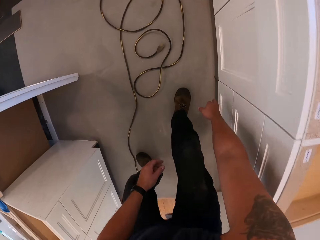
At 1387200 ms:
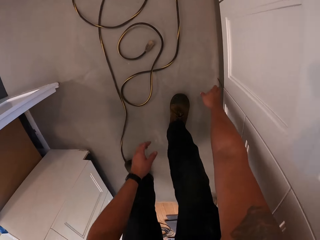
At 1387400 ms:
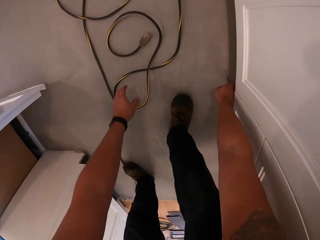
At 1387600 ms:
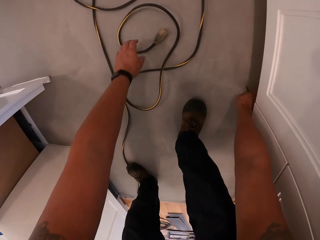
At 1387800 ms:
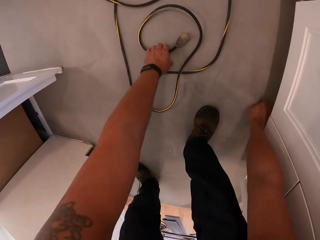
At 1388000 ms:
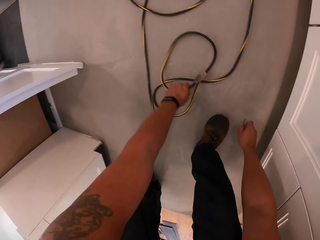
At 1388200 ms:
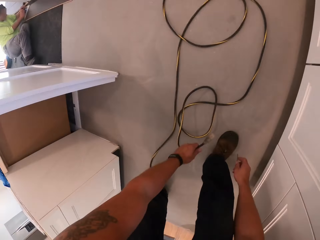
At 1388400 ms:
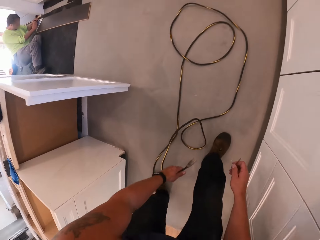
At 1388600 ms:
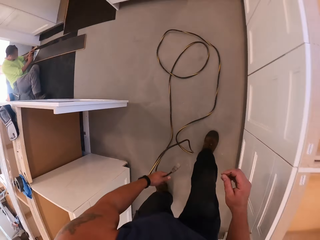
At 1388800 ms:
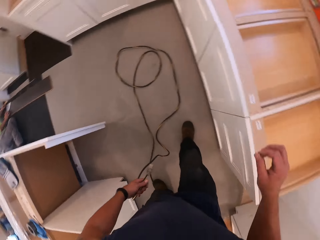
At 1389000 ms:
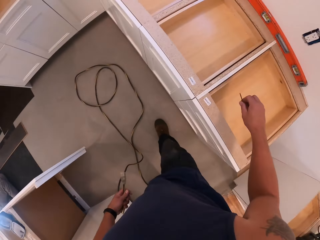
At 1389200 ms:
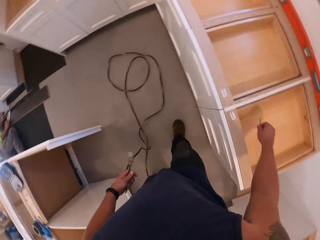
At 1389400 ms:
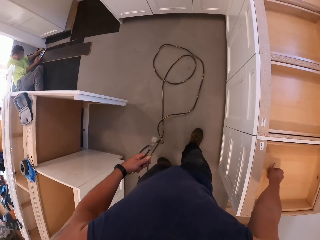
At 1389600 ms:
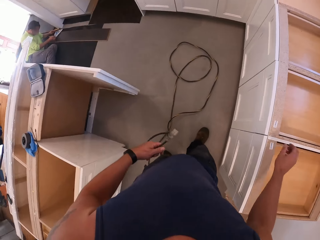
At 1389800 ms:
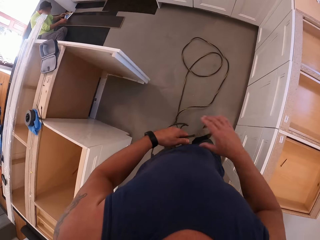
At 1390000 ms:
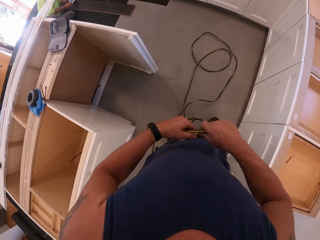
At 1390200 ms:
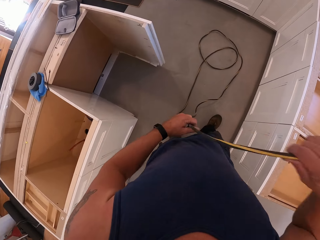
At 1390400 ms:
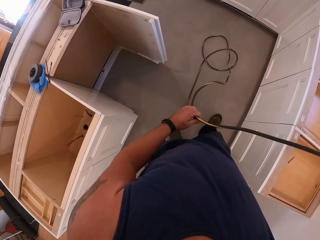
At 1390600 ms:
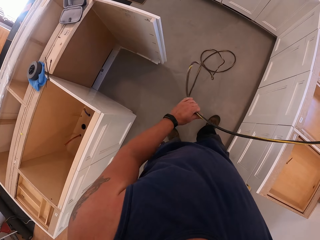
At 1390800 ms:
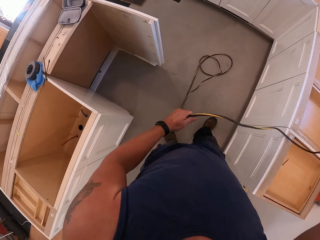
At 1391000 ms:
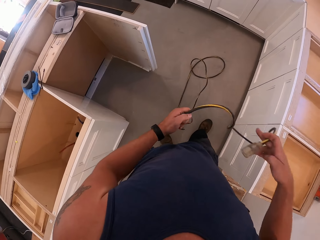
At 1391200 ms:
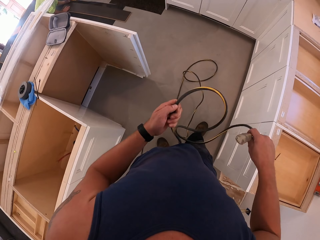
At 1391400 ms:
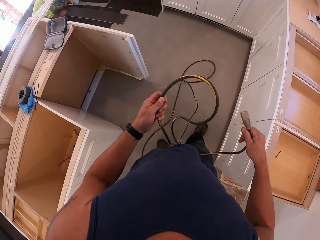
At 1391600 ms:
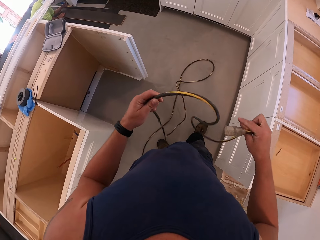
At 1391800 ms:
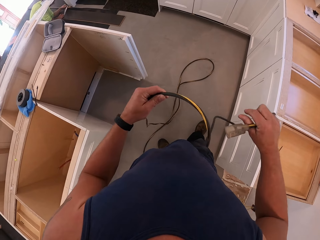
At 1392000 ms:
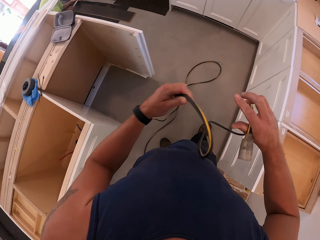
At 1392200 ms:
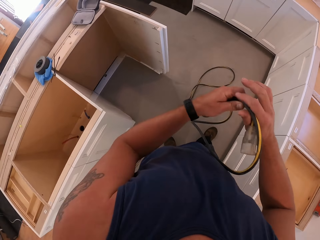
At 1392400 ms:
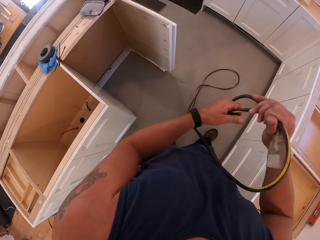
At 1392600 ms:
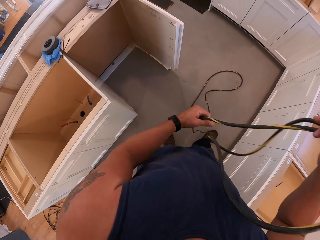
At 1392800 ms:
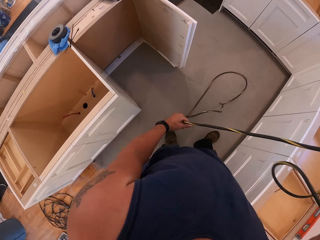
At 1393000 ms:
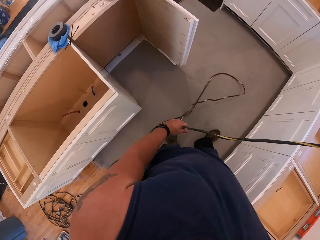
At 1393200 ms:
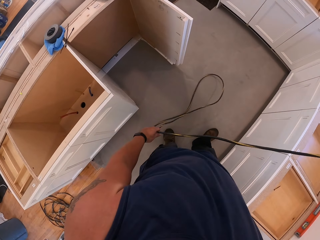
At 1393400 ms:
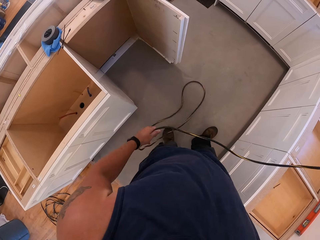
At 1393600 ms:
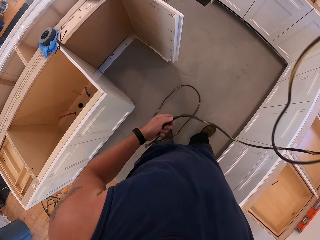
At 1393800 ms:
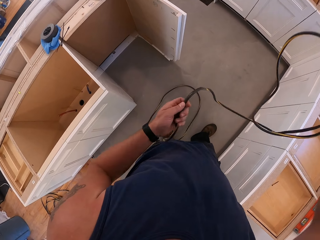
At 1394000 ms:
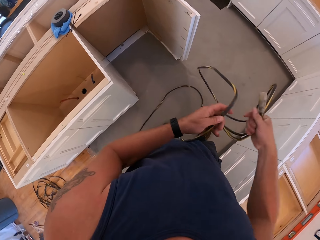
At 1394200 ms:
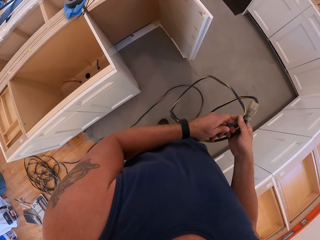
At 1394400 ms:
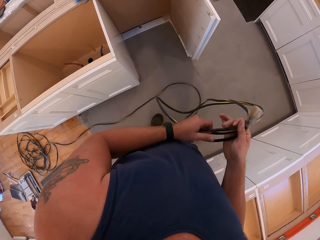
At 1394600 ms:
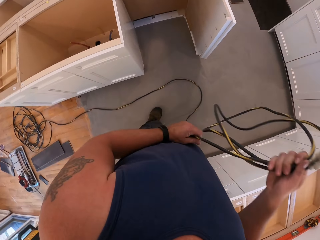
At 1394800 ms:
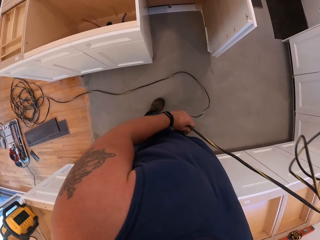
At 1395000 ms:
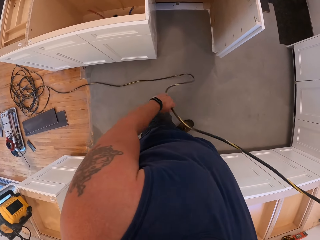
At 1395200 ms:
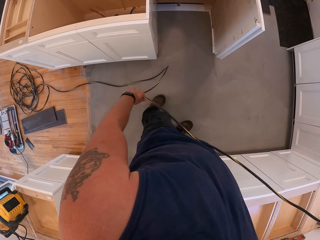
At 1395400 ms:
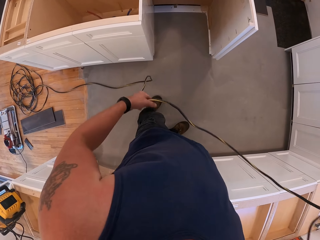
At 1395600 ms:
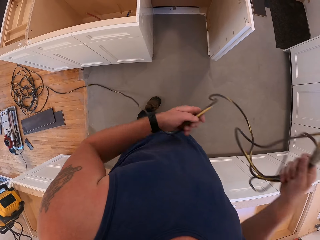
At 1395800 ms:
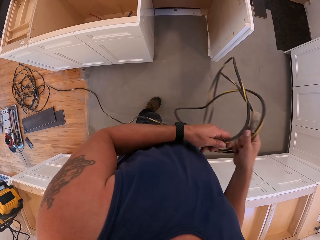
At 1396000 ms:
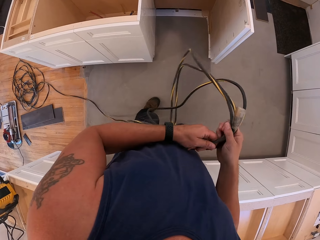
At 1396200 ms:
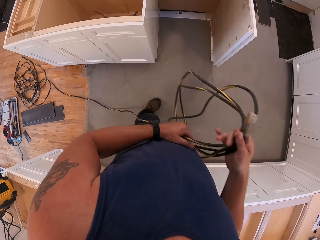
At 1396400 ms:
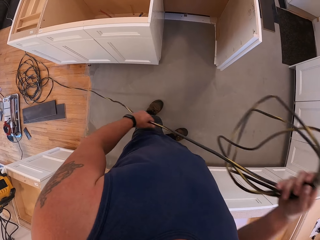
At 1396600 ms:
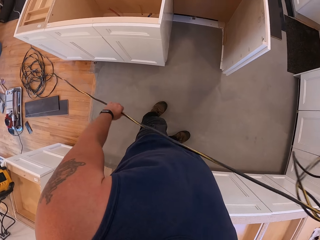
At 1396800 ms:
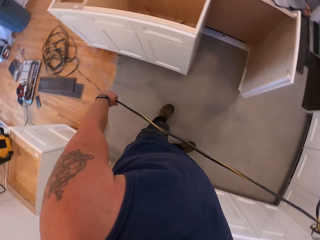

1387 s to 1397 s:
The camera wearer picks up a wire cord from the floor with the right hand. They pick up a pin from the floor board with the right hand. They drop the pin in a shelf. They fold the wire cord with the right hand.

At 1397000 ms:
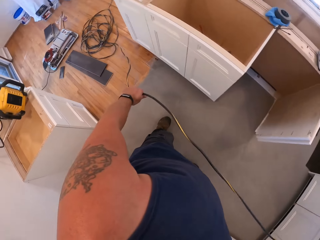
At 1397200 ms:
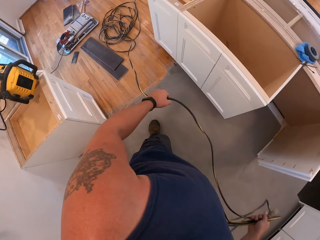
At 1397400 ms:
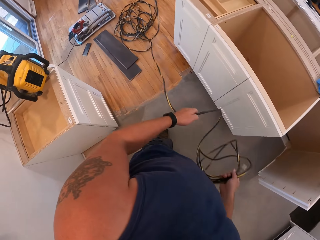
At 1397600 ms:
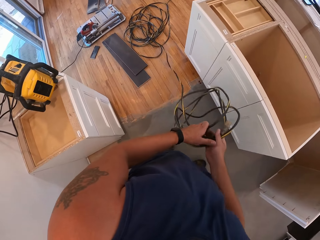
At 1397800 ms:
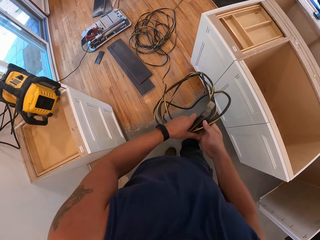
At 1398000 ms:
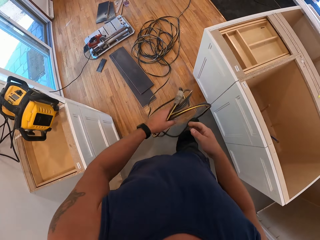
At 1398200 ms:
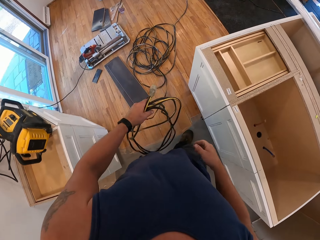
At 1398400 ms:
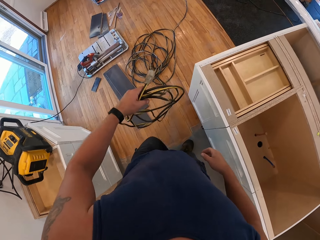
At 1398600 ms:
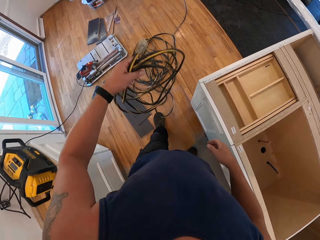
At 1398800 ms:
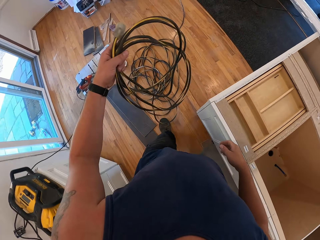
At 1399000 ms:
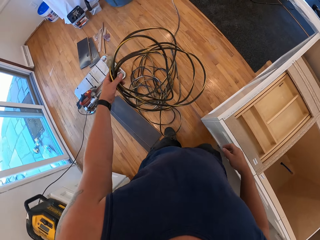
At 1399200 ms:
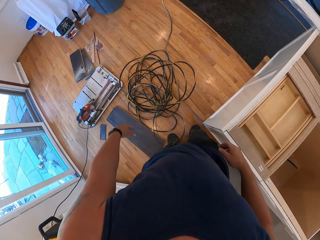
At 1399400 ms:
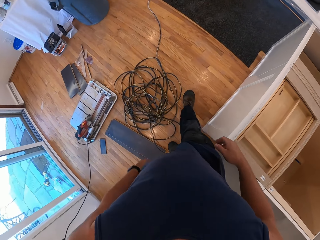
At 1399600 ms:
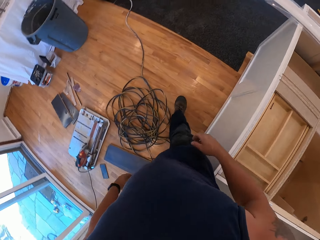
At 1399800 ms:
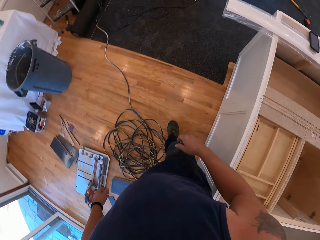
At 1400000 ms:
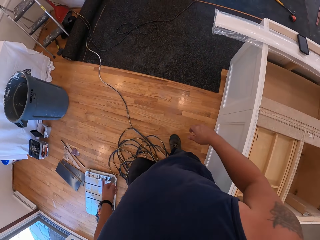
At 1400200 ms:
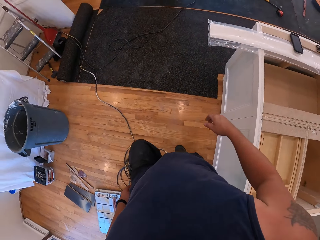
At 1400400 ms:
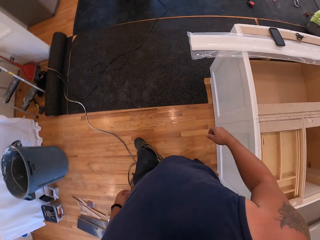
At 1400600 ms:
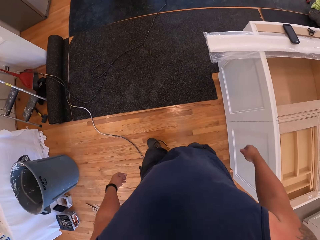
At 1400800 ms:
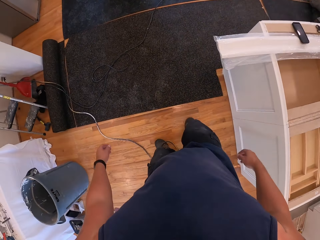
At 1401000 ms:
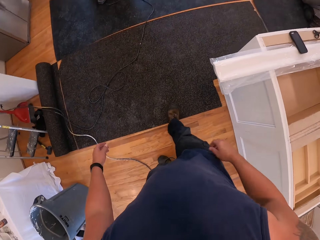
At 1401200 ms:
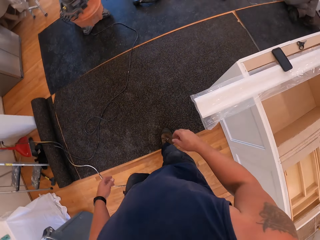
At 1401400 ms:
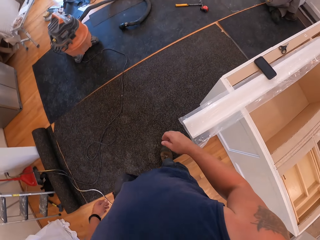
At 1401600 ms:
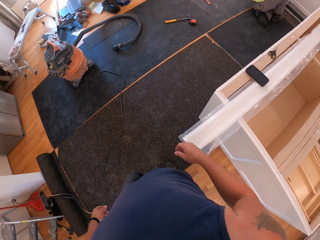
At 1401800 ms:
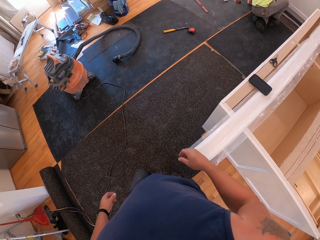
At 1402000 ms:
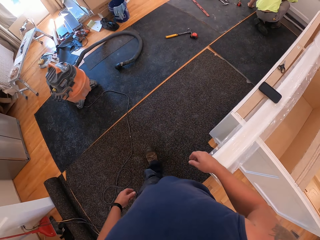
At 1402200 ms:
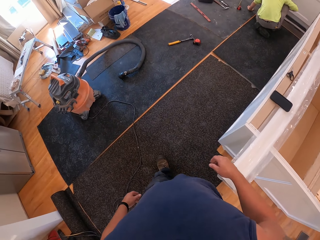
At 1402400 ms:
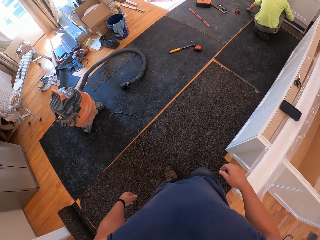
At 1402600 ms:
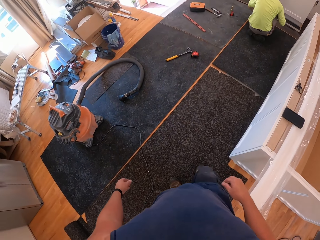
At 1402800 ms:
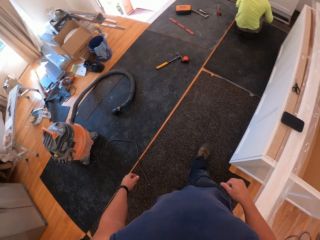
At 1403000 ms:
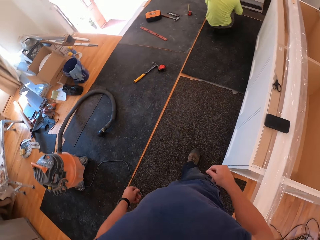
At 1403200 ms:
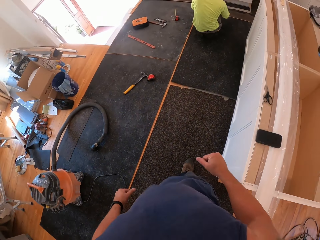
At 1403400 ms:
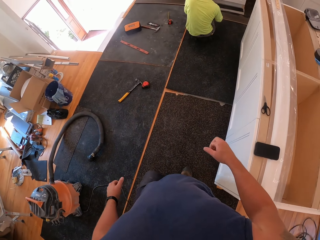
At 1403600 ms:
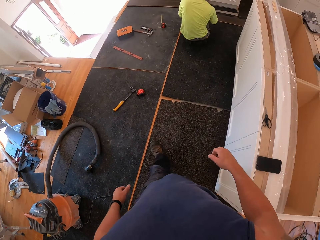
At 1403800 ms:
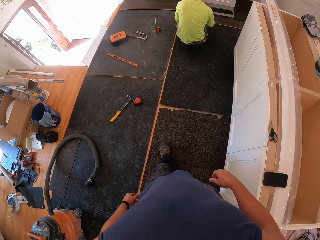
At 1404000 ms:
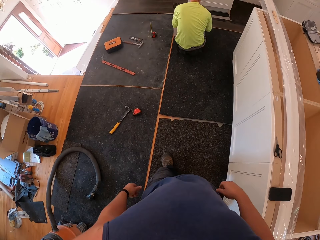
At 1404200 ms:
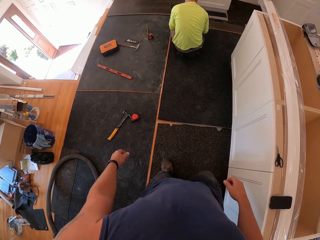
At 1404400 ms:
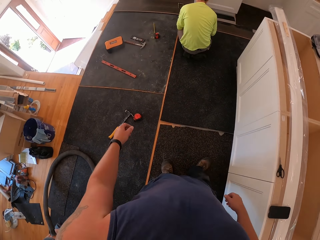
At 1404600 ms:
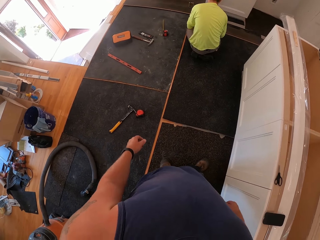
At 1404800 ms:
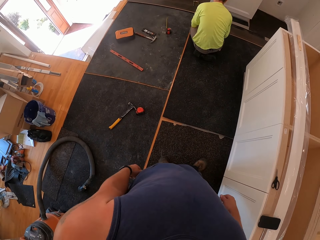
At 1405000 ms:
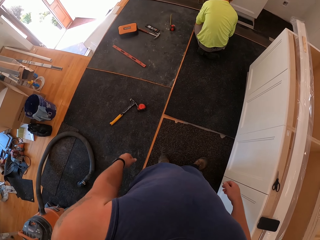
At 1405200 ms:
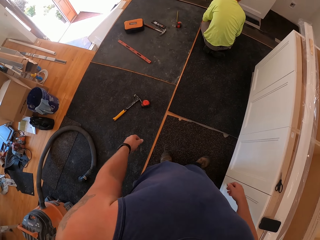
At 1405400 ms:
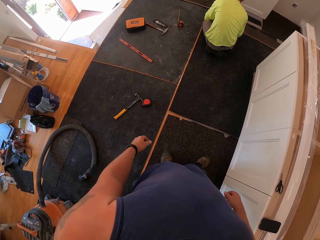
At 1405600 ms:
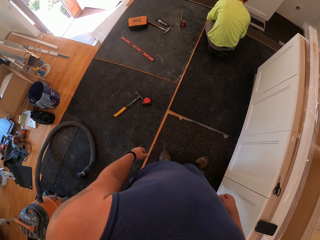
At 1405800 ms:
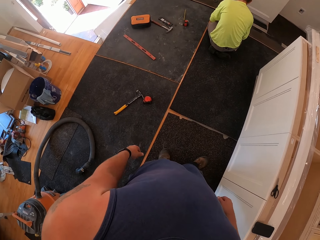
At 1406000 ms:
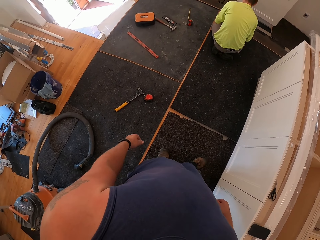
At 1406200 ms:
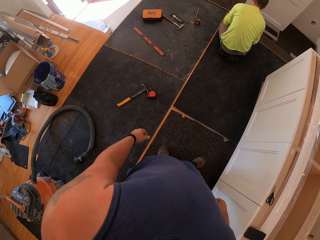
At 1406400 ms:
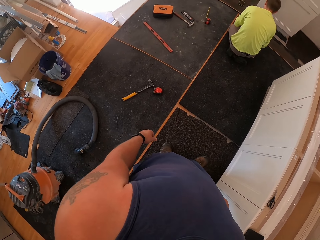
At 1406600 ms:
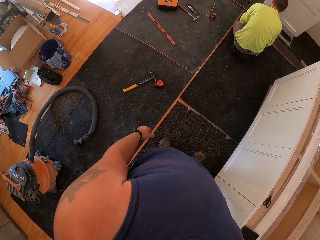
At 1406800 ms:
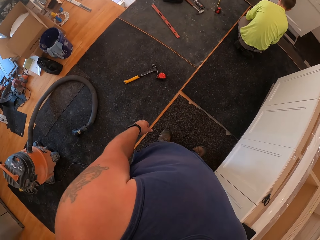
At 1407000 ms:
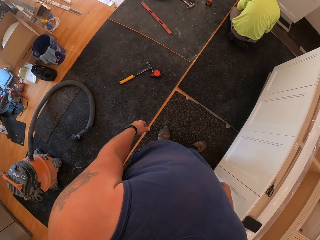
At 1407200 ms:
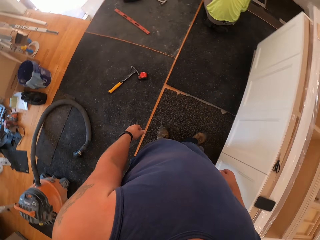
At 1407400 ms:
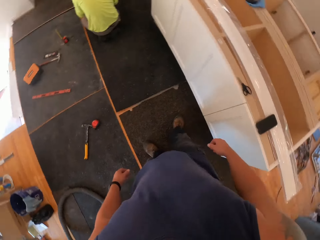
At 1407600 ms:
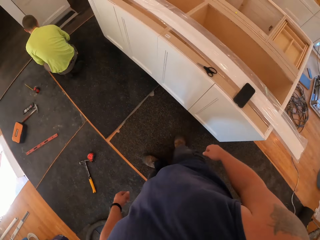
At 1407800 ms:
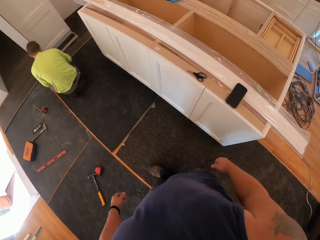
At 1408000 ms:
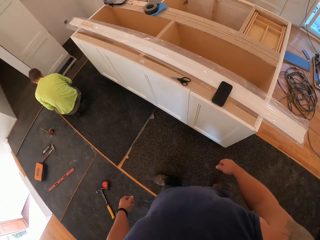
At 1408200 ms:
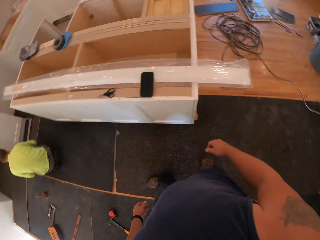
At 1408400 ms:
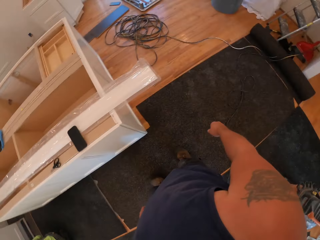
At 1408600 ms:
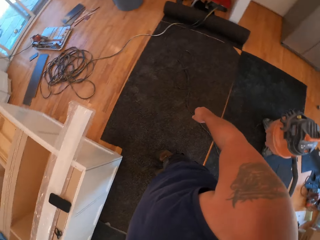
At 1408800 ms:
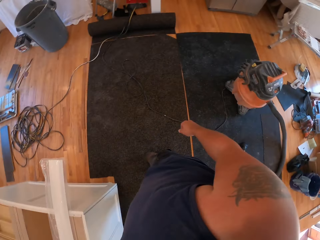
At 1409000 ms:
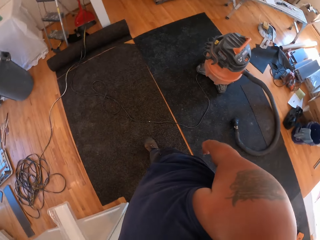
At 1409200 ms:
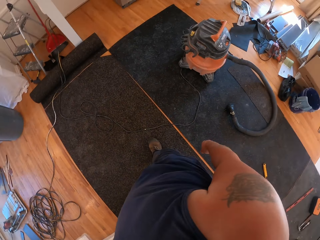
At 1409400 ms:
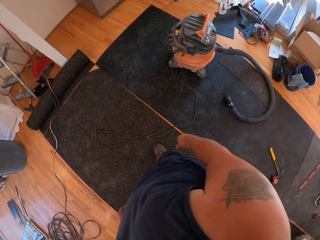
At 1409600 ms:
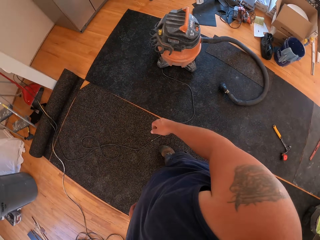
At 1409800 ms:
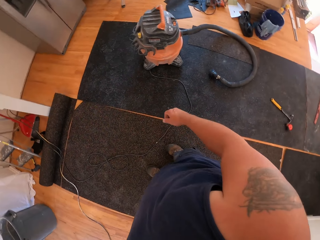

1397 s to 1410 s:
The camera wearer passes the wire cord to the left hand. They drop the wire cord on the floor board. They walk towards a man. They stand near the man.
